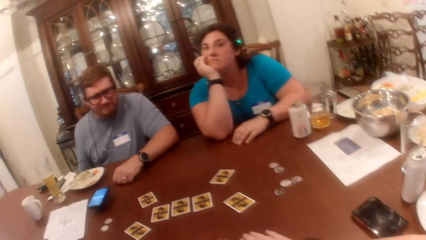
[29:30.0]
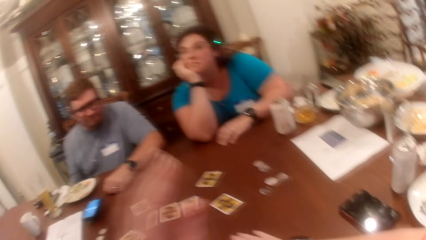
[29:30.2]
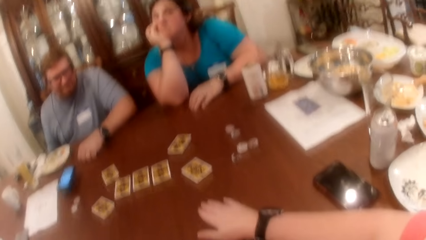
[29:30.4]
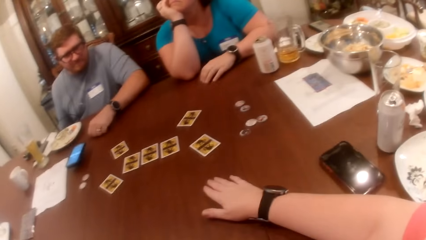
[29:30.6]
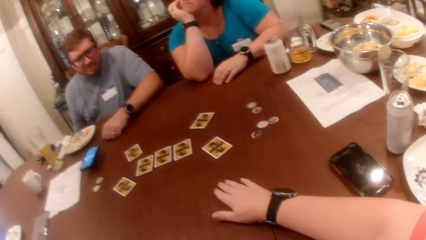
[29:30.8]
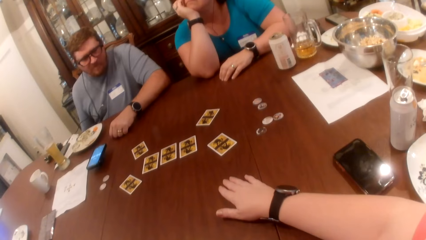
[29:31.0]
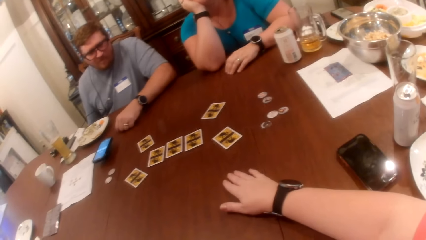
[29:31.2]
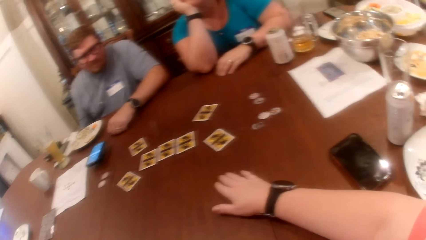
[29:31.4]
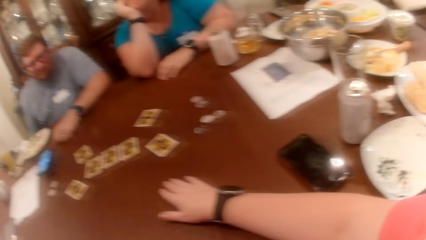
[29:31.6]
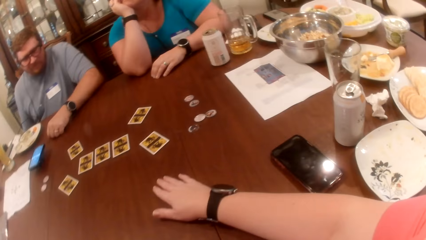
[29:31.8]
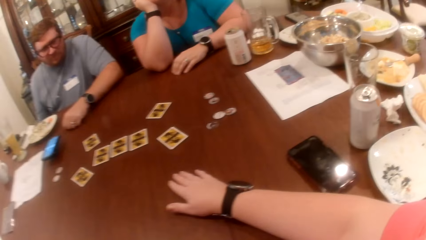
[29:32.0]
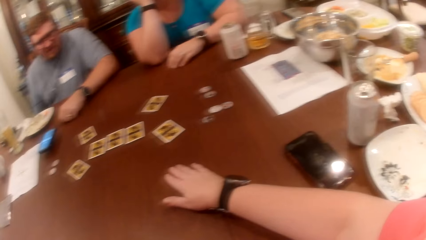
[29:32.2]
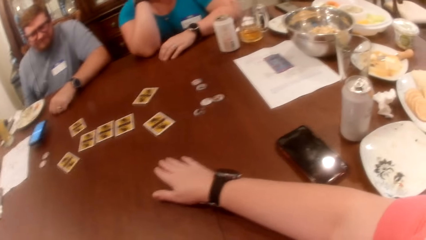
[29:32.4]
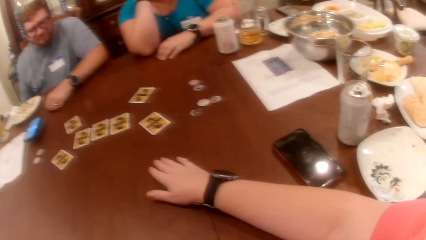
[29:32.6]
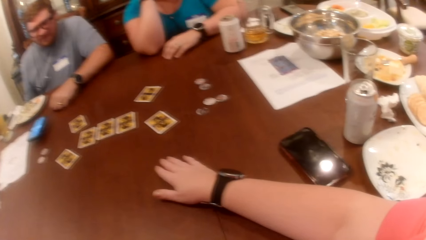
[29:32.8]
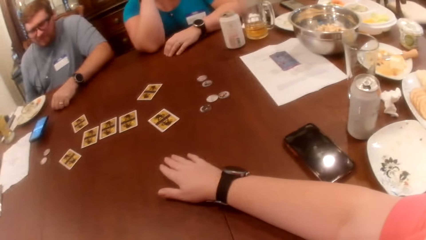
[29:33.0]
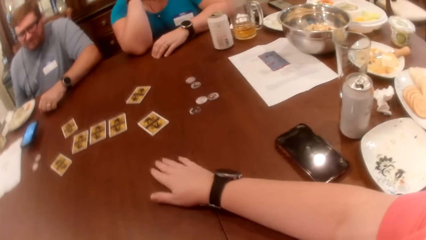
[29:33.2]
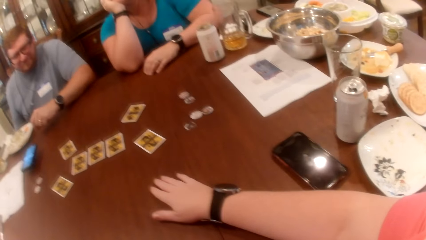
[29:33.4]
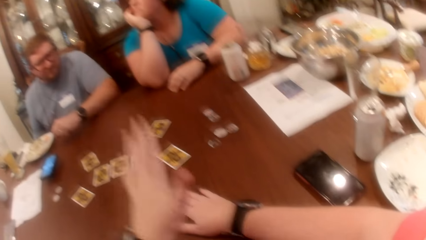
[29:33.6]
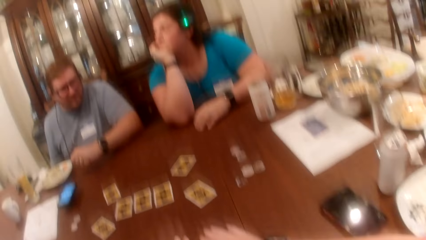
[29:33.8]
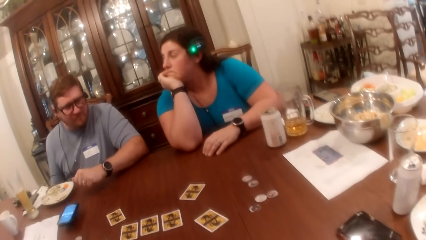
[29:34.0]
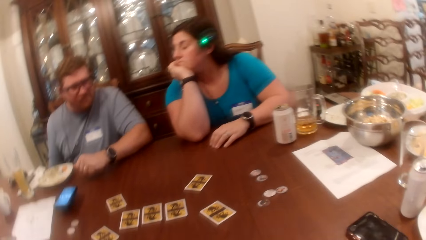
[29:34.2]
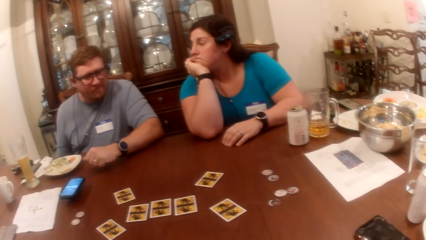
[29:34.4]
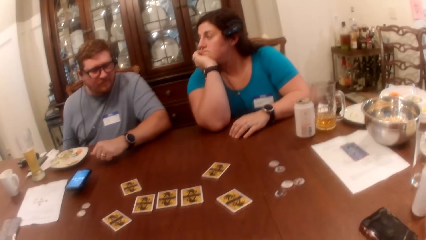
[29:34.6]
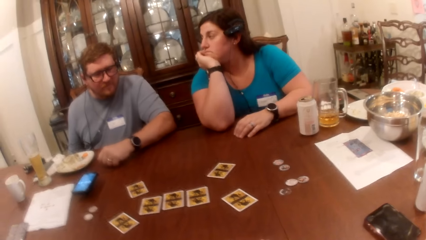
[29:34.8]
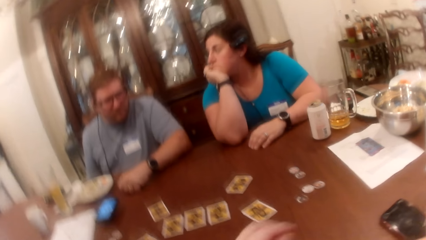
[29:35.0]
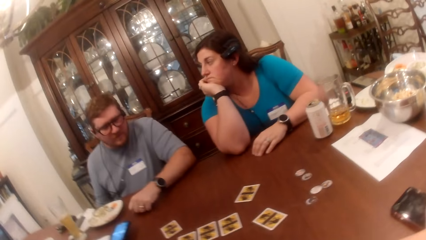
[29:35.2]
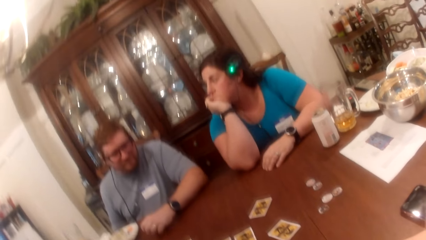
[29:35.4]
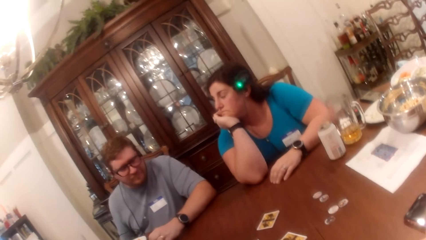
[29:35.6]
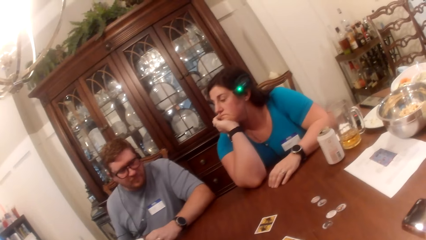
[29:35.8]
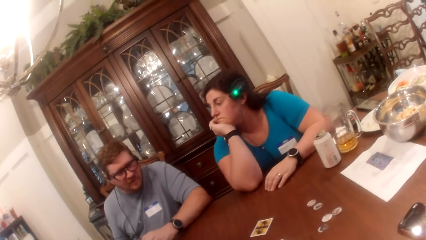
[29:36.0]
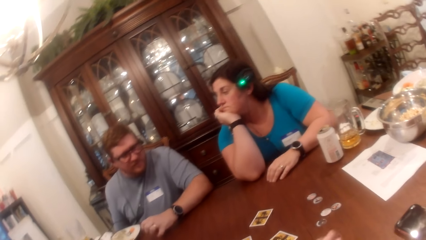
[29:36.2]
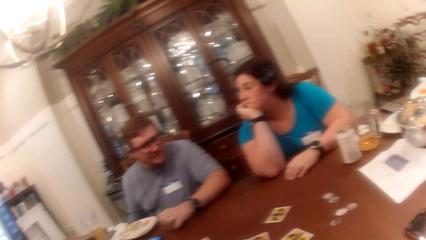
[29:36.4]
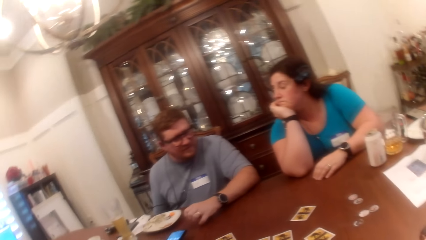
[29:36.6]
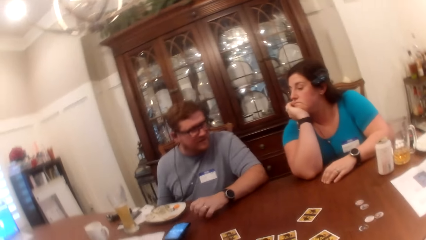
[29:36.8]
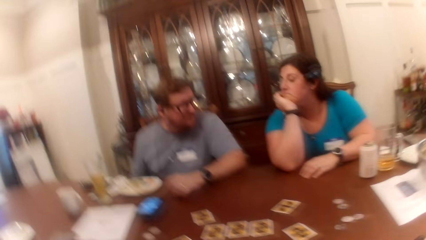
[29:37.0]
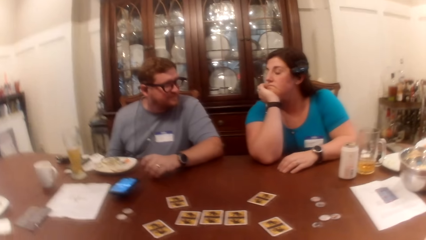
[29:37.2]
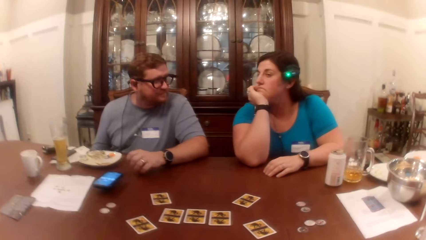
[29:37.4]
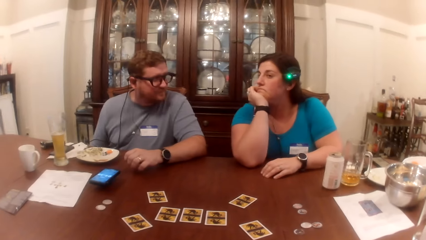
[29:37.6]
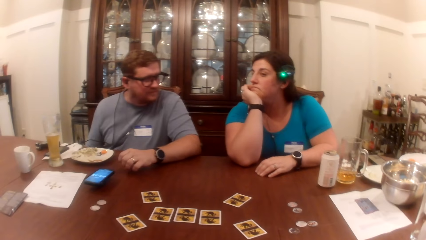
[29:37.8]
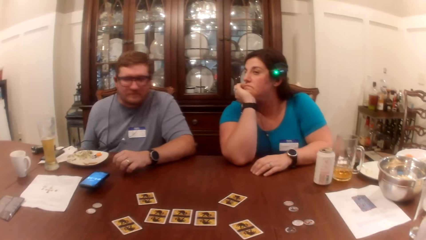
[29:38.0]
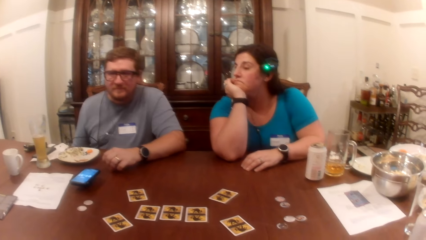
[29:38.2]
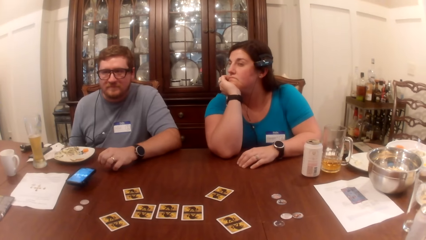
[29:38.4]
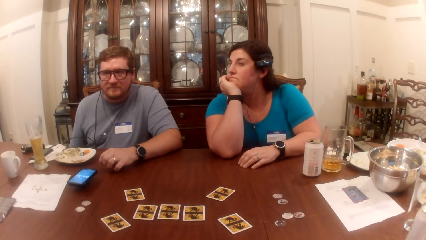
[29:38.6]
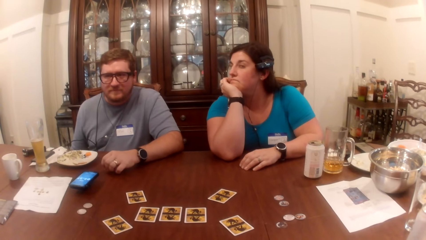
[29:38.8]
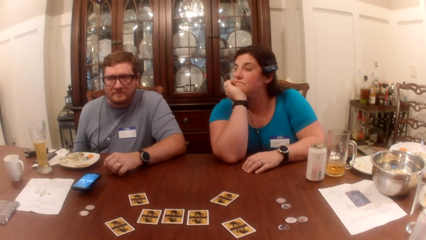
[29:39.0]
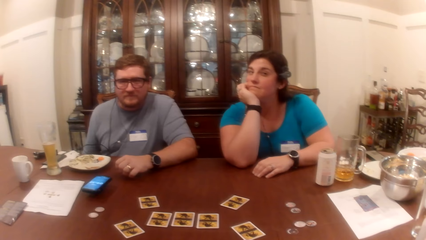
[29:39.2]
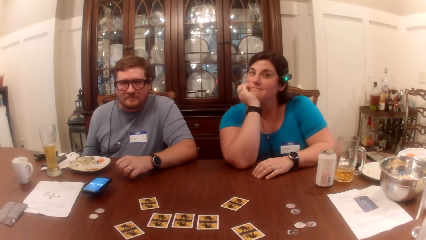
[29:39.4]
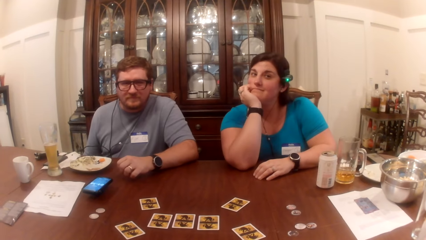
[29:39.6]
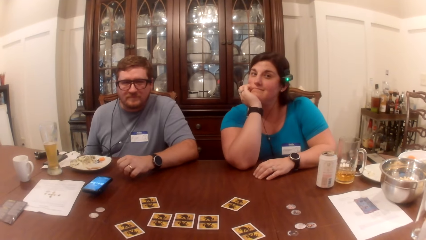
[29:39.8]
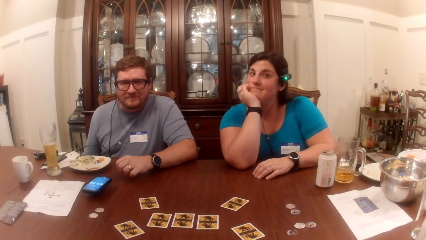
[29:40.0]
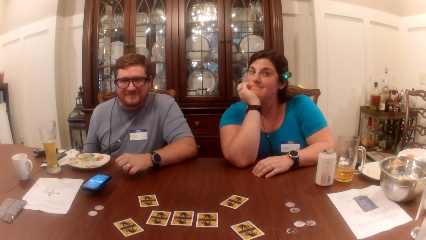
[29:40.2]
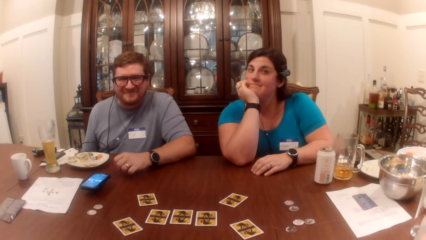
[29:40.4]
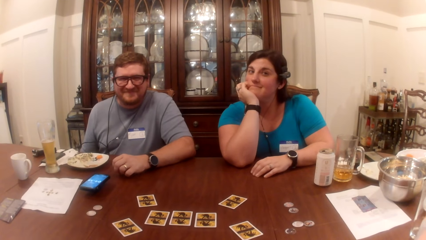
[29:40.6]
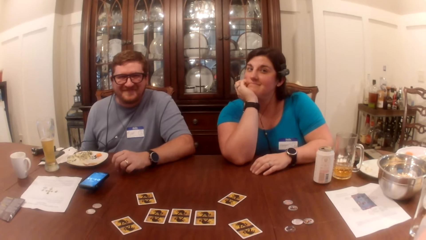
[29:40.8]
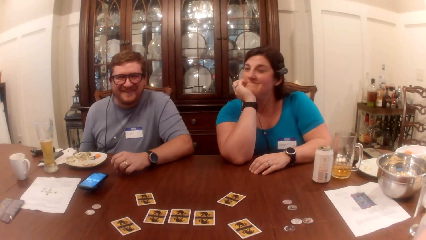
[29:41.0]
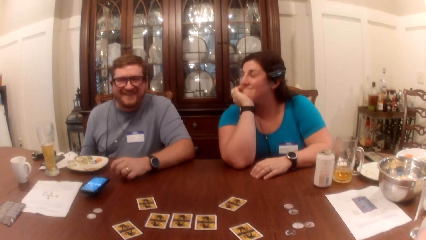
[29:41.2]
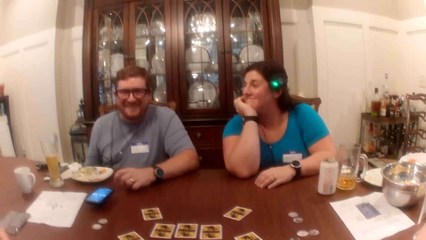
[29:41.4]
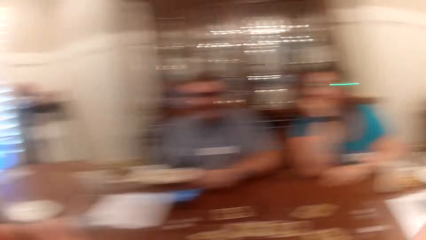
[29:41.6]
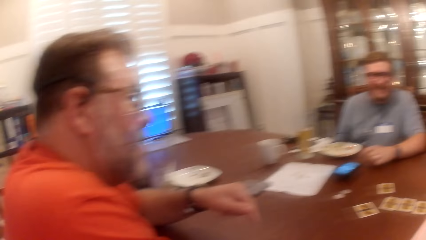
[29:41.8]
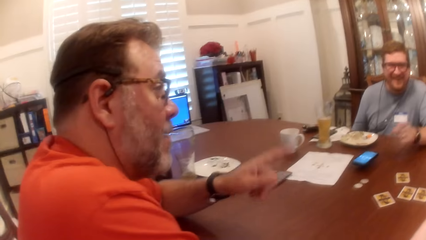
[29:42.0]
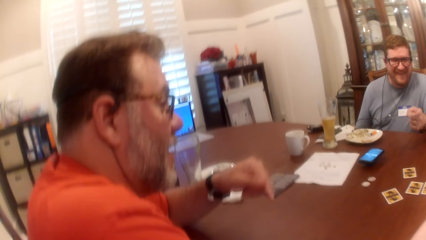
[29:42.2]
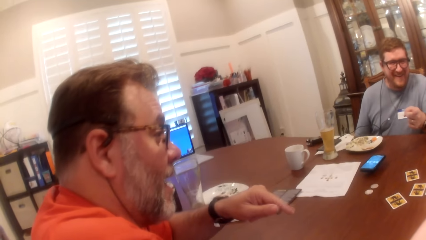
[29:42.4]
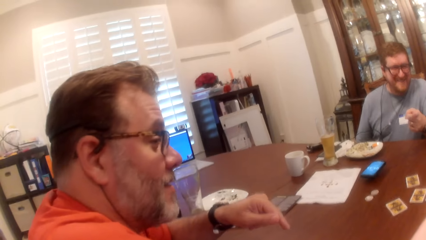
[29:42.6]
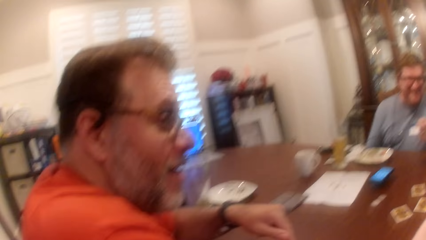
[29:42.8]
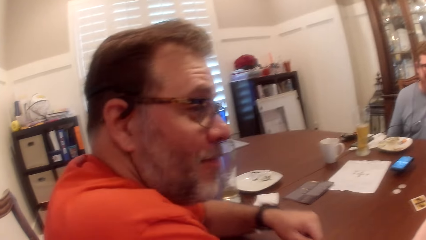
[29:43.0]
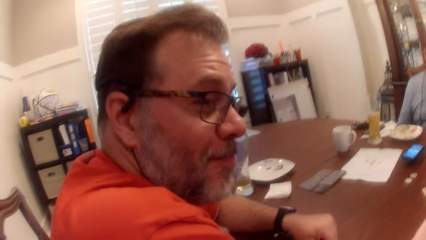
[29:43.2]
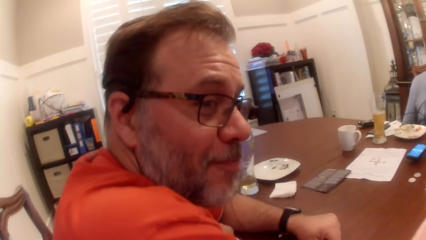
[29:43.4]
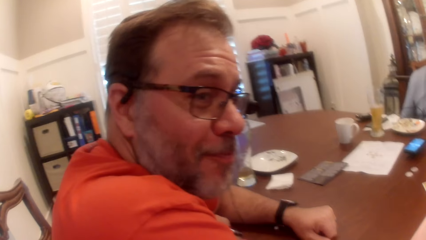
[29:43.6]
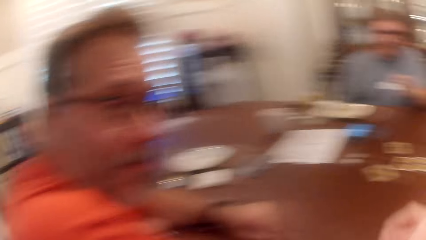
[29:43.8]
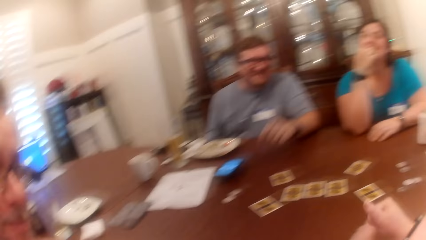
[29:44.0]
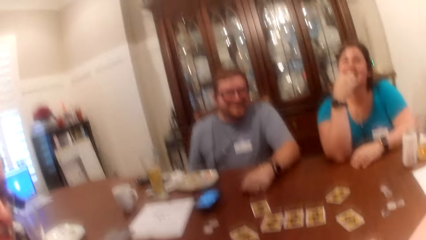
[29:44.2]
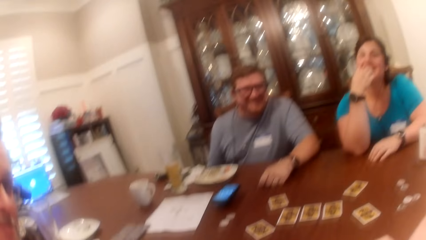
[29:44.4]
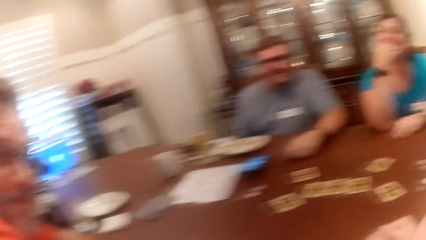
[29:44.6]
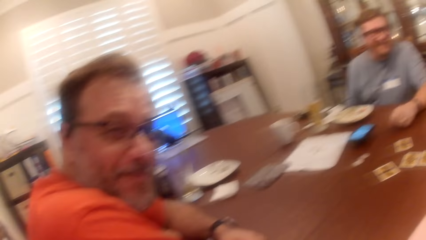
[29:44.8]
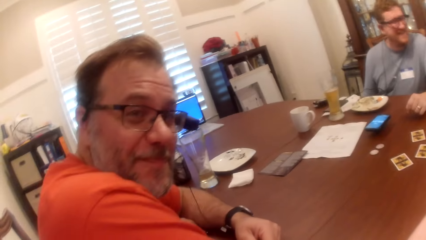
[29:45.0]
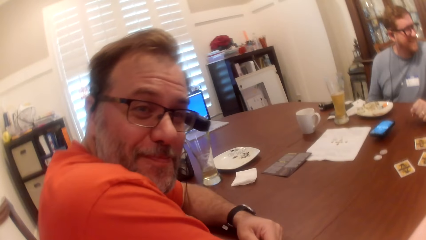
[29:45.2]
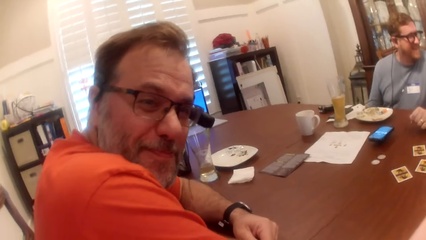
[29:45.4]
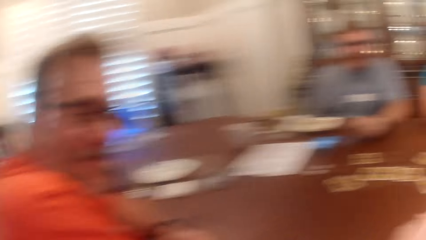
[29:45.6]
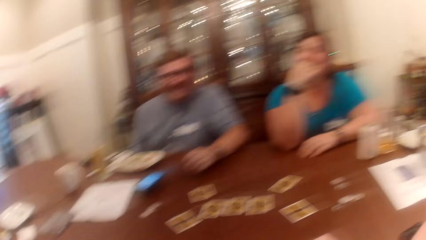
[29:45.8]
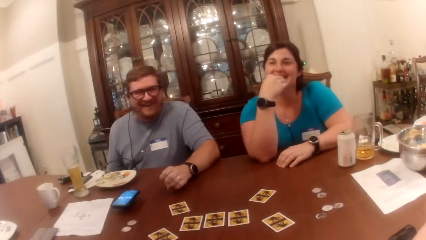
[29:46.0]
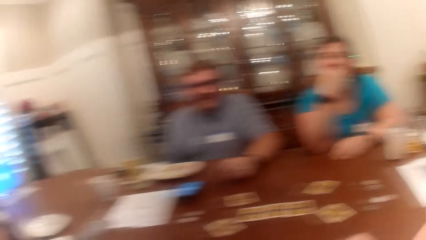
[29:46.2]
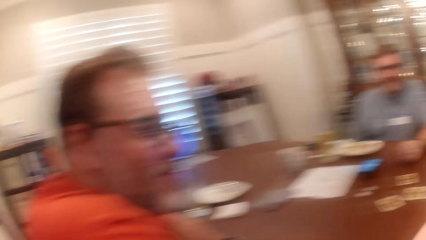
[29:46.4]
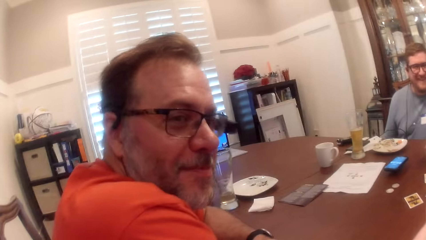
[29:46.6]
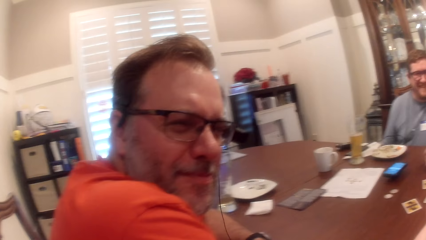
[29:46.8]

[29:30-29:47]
The camera wearer puts her left hand on the table. The man converses with the woman, another man and the camera wearer.
